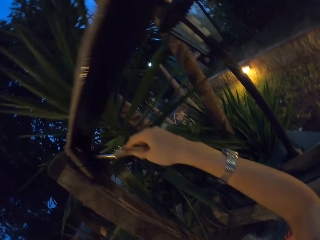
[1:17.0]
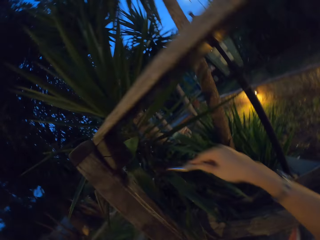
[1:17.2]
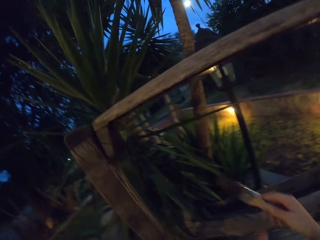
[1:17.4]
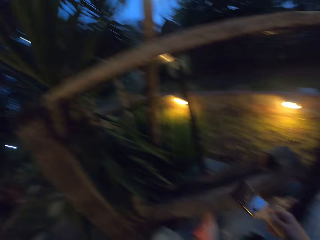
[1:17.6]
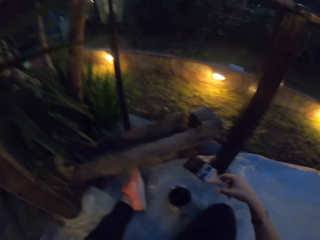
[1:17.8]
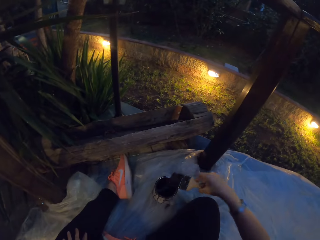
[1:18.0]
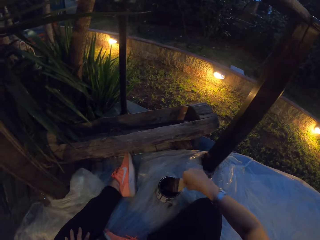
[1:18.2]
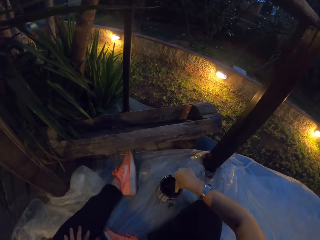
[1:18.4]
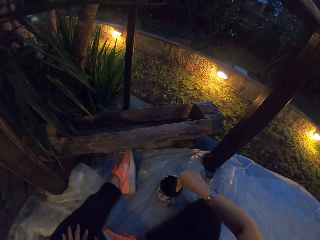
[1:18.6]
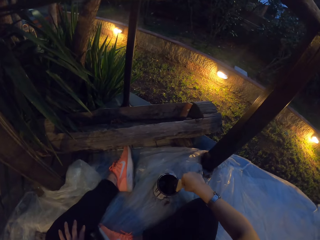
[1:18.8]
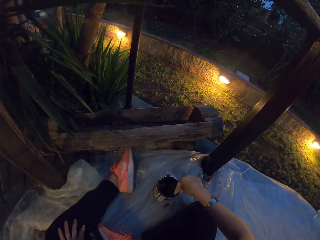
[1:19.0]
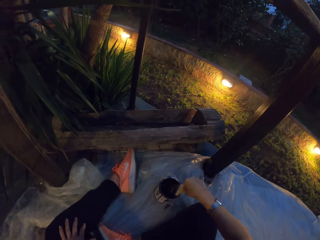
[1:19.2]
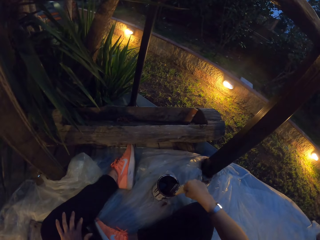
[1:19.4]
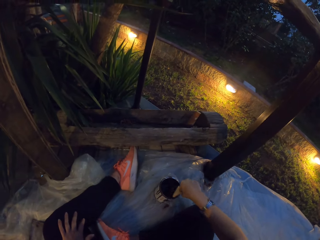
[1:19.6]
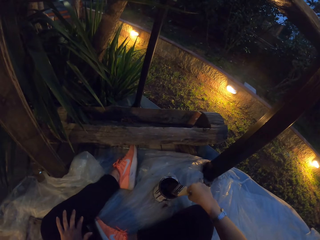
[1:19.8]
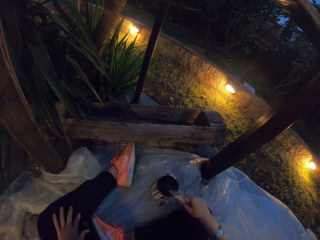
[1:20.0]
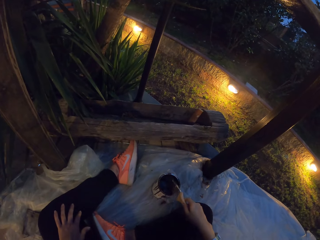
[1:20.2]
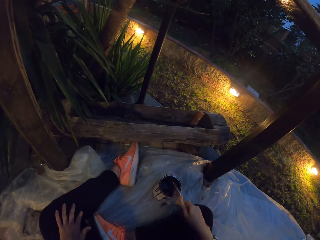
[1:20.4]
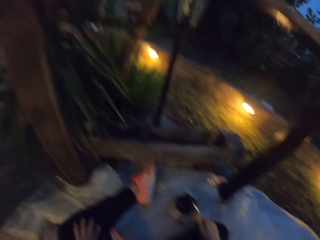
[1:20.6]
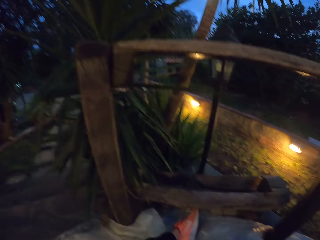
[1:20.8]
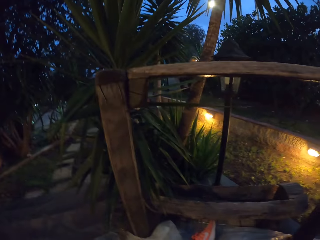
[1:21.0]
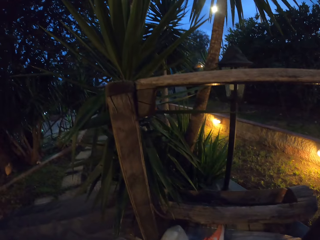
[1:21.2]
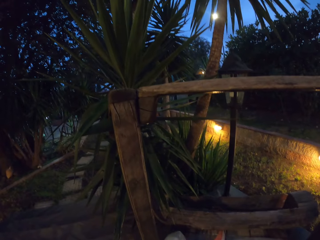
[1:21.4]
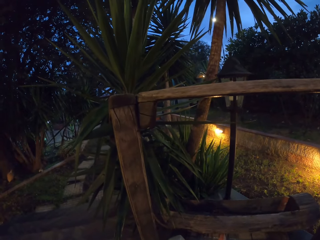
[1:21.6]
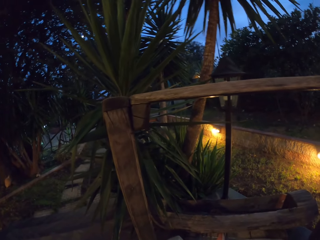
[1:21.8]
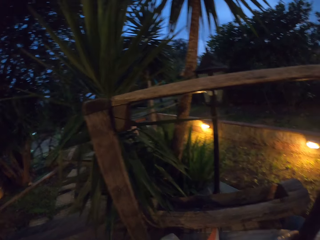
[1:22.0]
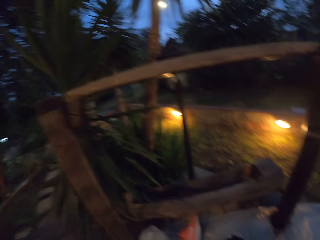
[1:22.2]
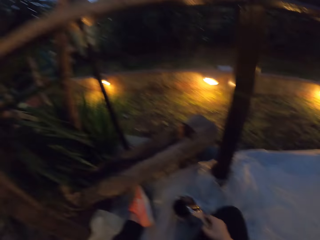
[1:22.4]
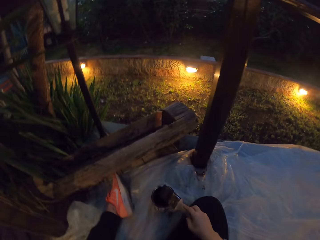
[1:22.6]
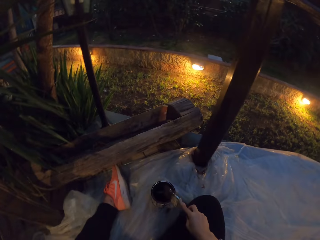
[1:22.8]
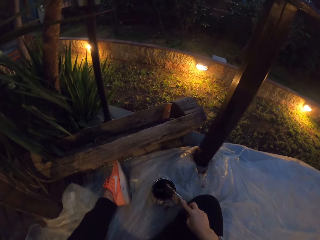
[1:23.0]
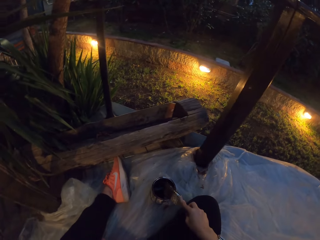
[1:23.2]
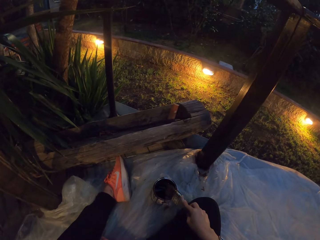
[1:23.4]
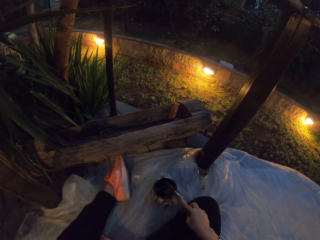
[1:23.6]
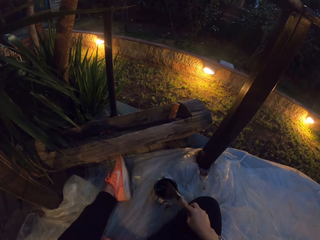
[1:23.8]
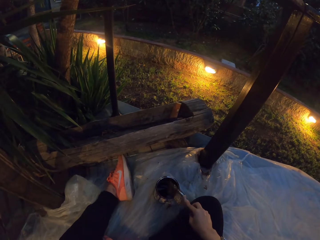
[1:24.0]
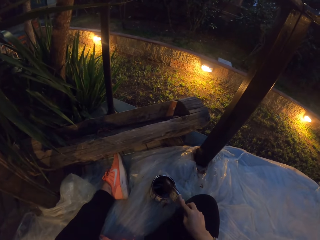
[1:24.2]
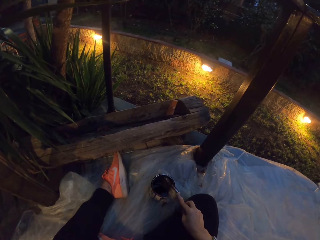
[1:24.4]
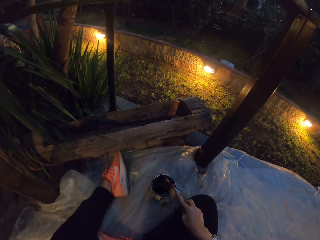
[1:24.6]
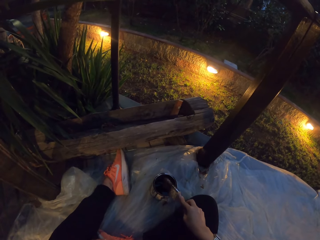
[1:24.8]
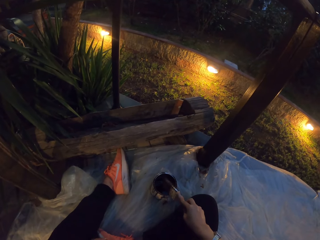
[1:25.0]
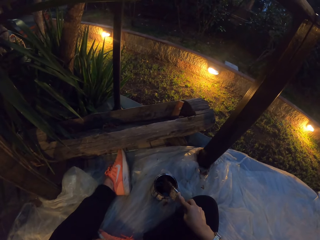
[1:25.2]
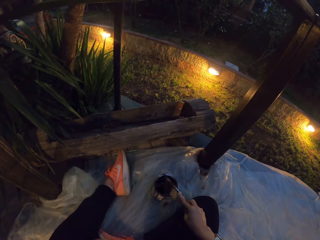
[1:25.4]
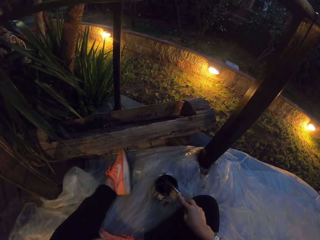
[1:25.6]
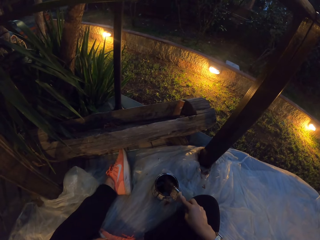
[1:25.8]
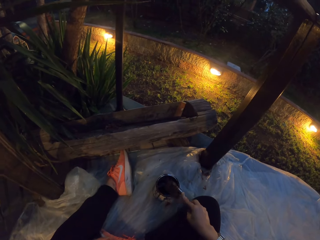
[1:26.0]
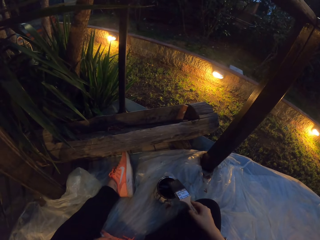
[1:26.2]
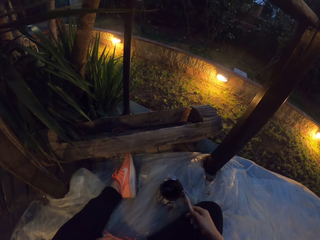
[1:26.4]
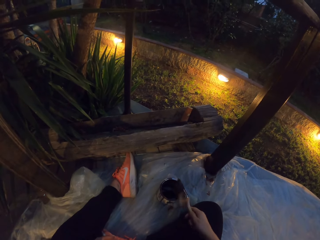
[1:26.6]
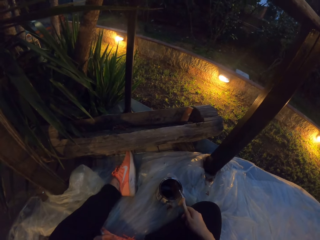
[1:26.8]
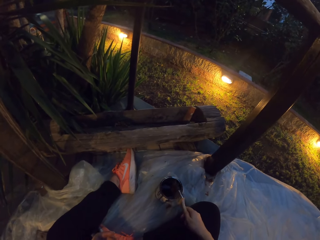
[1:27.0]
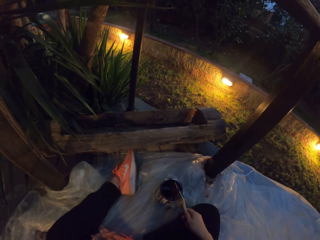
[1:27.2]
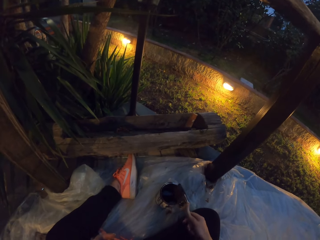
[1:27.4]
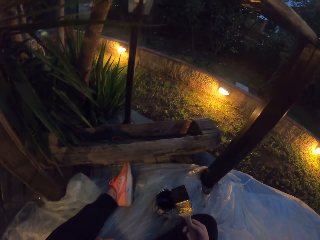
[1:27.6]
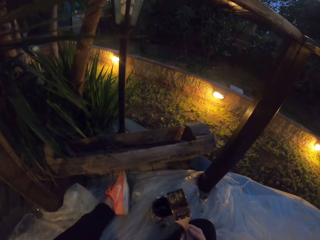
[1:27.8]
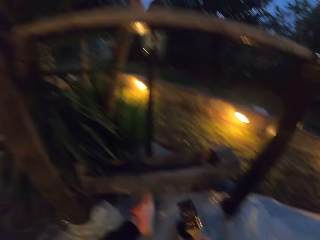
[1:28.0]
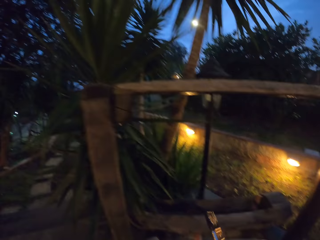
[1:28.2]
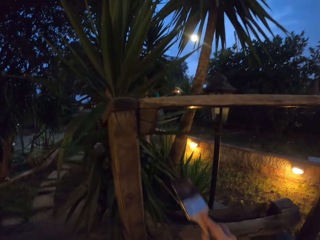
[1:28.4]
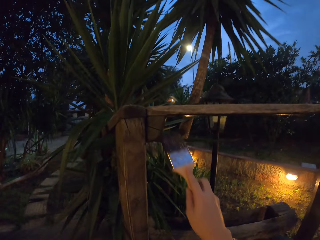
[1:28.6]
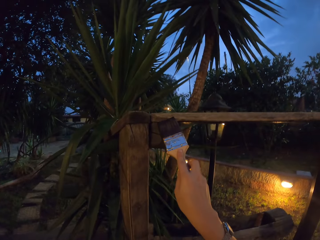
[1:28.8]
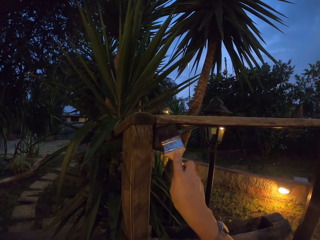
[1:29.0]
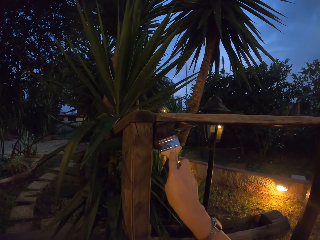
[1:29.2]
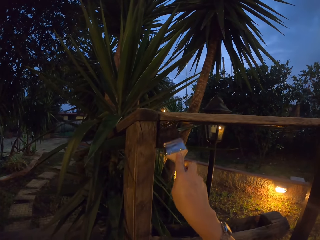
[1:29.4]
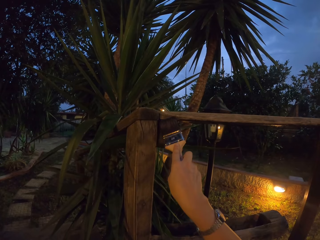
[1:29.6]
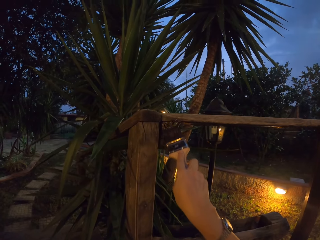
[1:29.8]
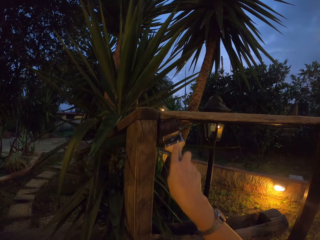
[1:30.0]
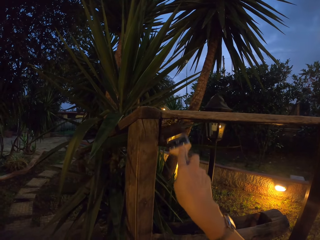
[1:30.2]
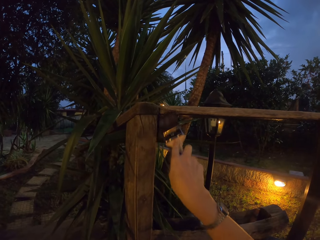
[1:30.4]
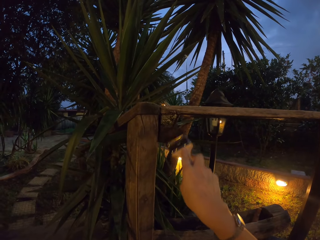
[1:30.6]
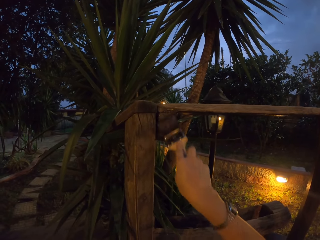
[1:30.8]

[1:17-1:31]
The camera wearer dips the paint brush in the paint can. They hit the paint brush on the paint can. They paint the wooden stair rail with the paint brush.

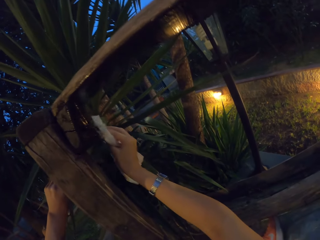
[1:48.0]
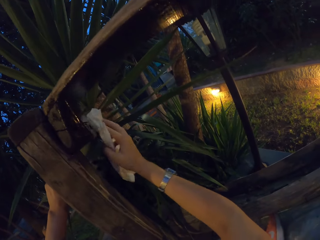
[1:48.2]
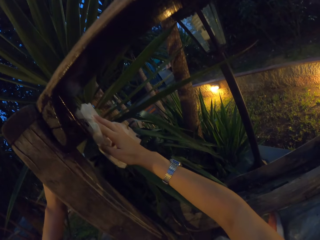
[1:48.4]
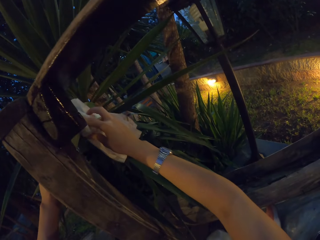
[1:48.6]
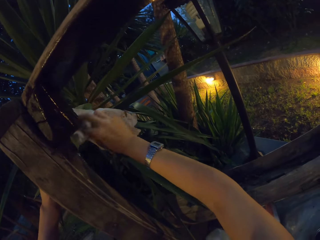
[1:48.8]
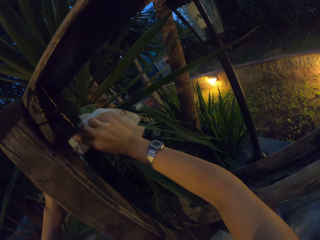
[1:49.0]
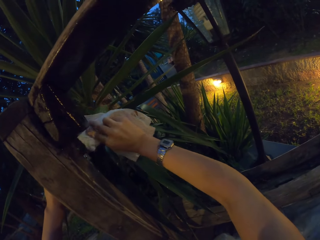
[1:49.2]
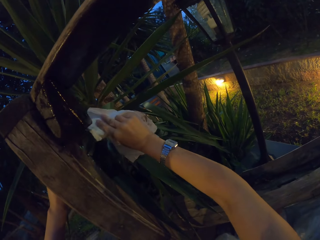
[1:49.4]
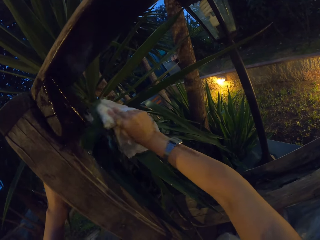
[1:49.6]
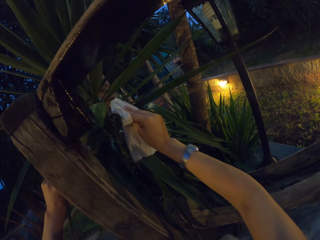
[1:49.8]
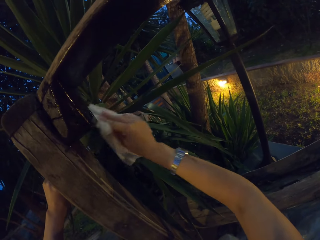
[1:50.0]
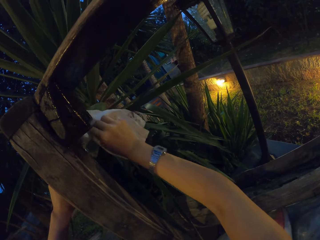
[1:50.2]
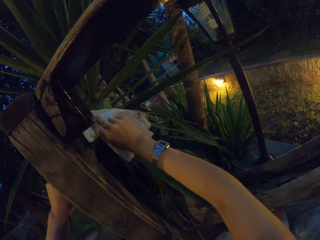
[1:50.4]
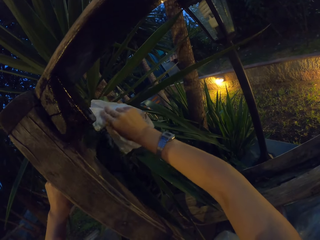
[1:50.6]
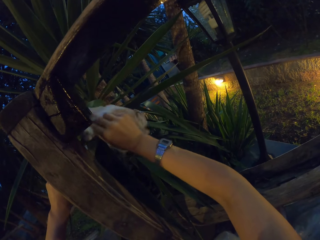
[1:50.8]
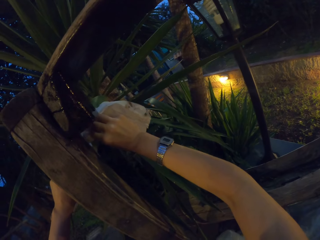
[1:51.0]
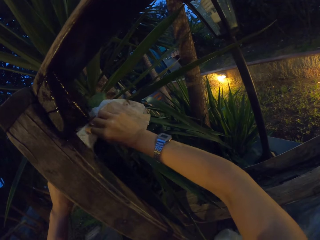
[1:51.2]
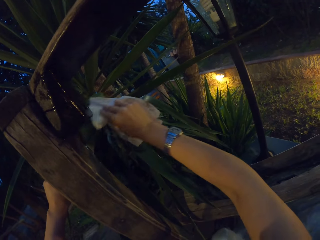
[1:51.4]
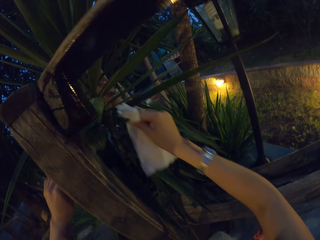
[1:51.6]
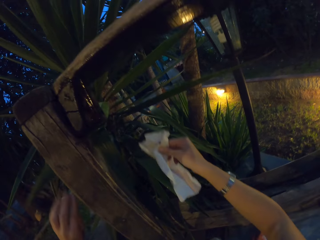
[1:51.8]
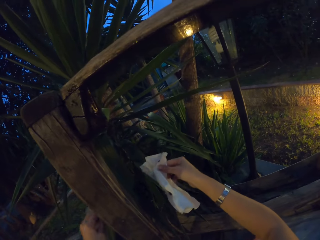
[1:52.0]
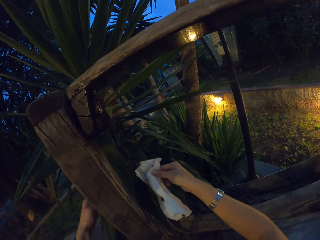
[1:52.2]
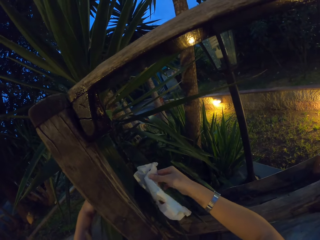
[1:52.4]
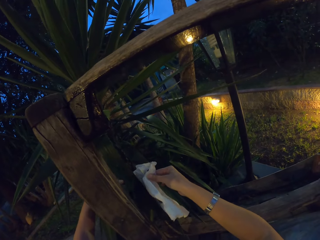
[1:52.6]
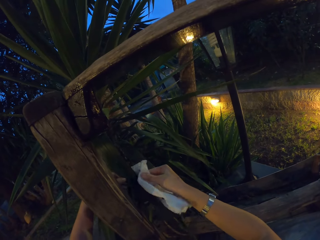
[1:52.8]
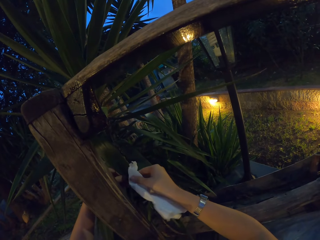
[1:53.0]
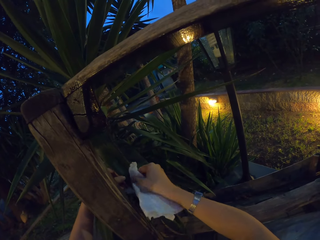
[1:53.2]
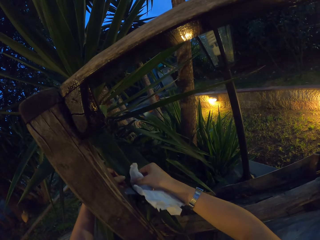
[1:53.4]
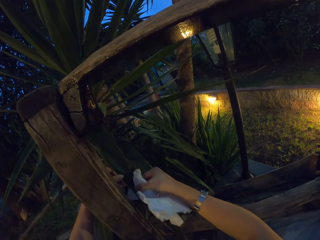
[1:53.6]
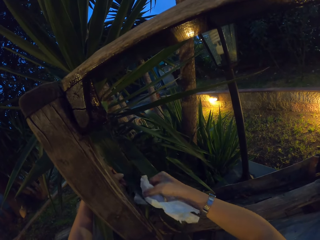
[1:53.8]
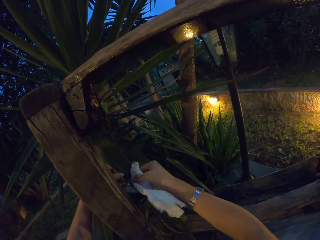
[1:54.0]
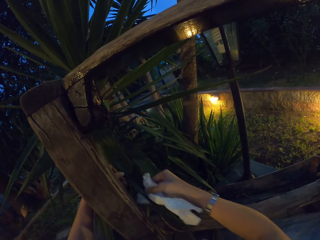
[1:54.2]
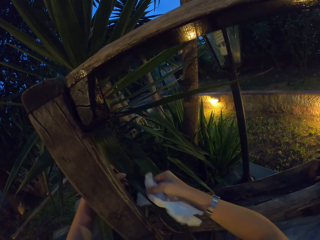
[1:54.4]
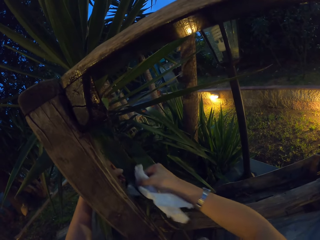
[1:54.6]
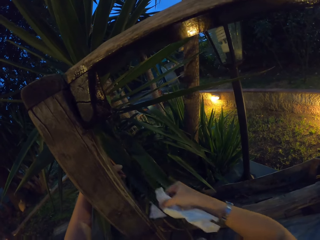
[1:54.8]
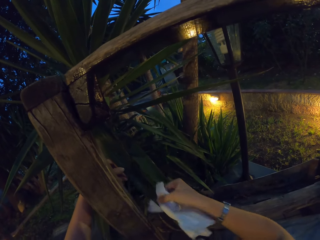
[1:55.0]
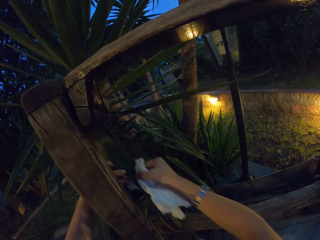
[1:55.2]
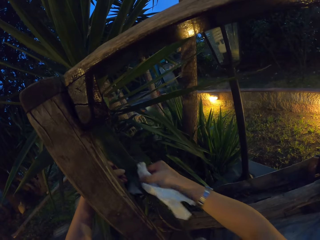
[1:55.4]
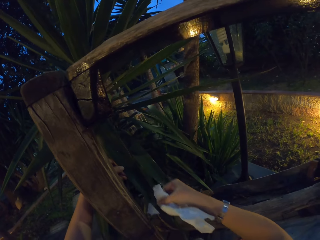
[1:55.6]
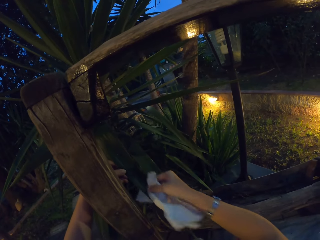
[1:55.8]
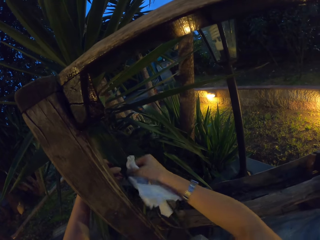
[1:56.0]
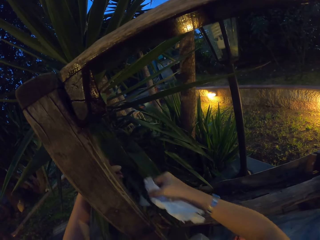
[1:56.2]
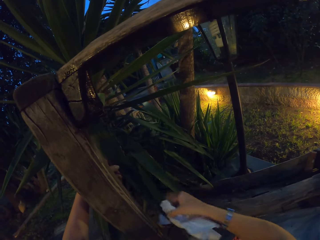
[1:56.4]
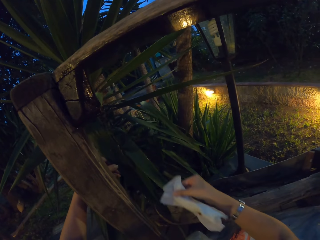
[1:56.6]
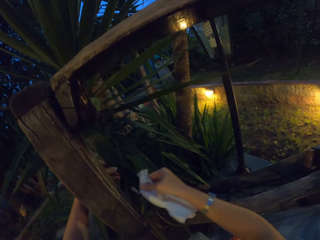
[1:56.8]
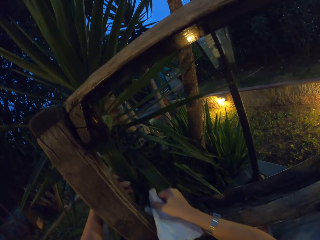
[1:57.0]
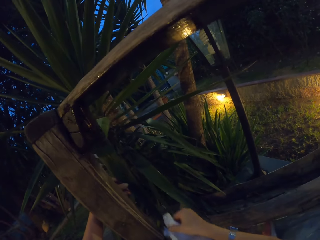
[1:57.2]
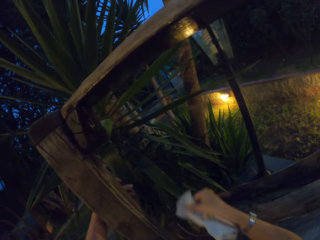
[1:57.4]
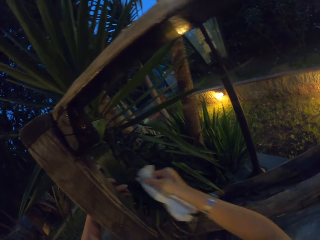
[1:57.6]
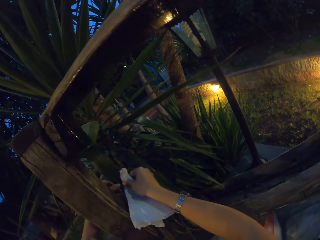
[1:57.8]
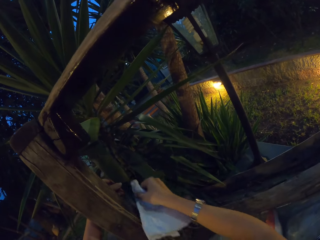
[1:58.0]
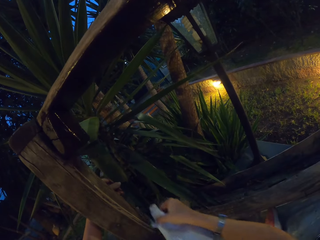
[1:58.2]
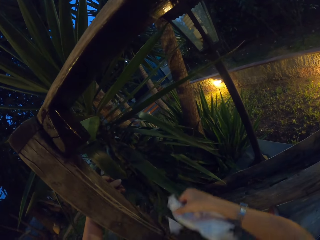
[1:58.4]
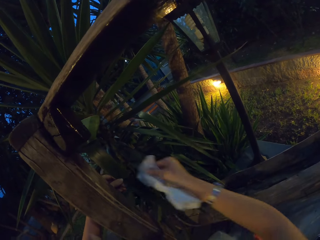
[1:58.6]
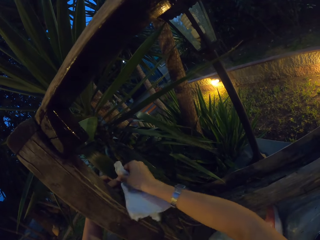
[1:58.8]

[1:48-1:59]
The camera wearer holds a plant with his left hand. He cleans the paint on the leaf of the plant with the paper.
